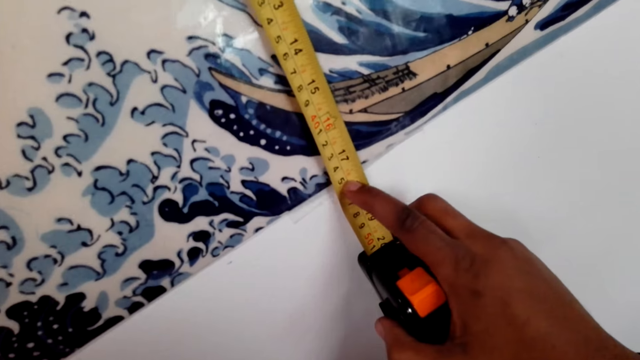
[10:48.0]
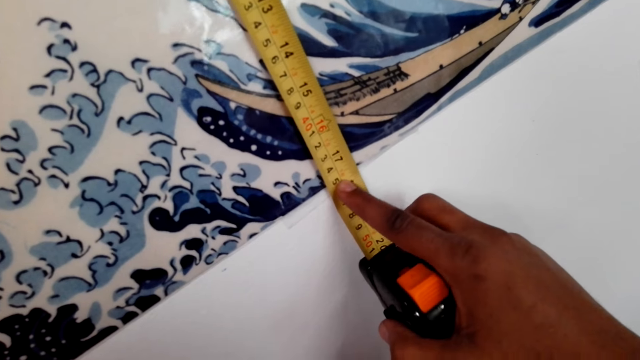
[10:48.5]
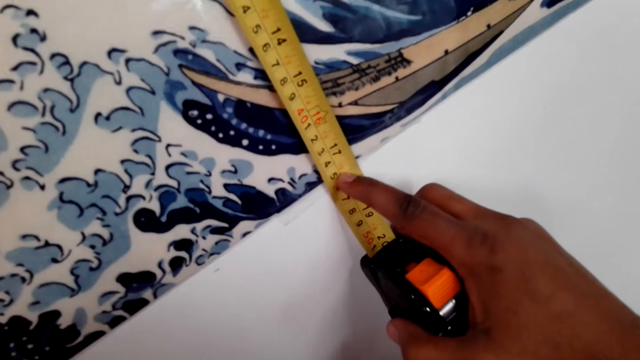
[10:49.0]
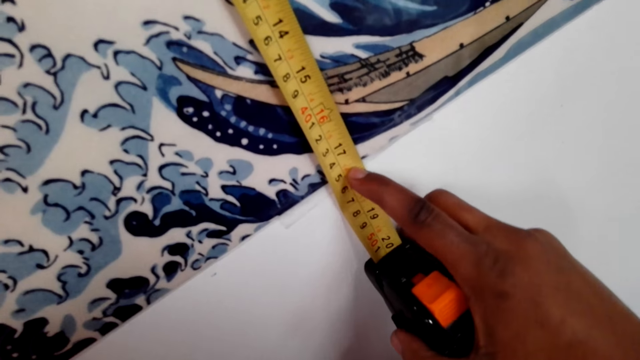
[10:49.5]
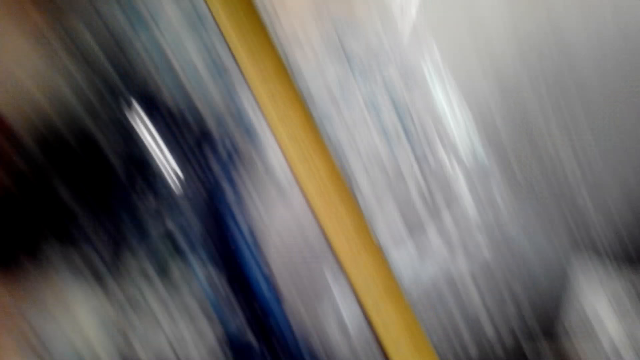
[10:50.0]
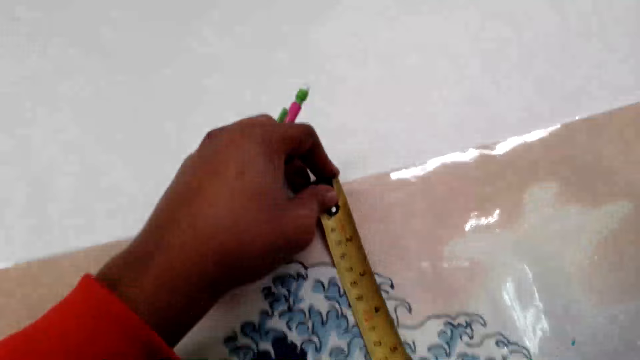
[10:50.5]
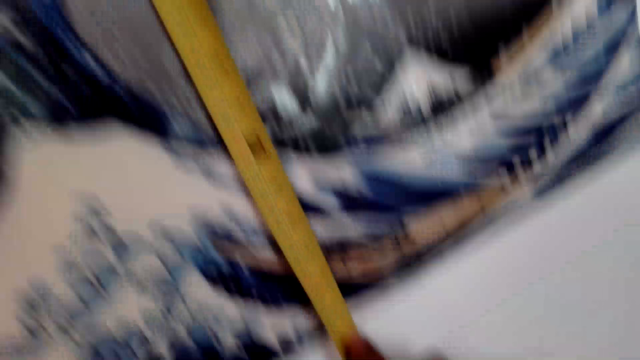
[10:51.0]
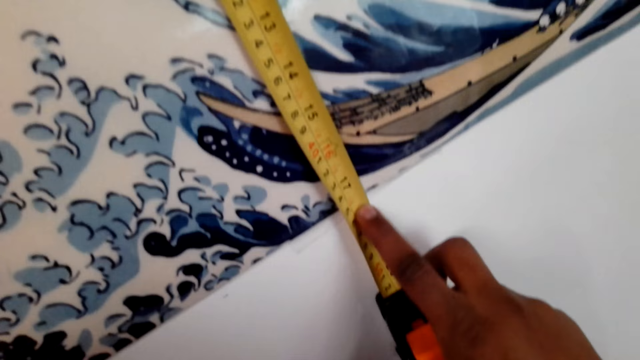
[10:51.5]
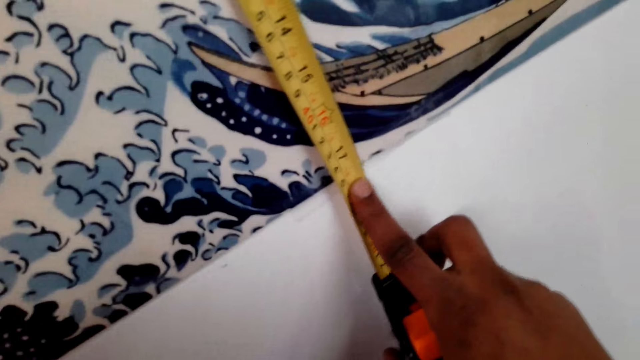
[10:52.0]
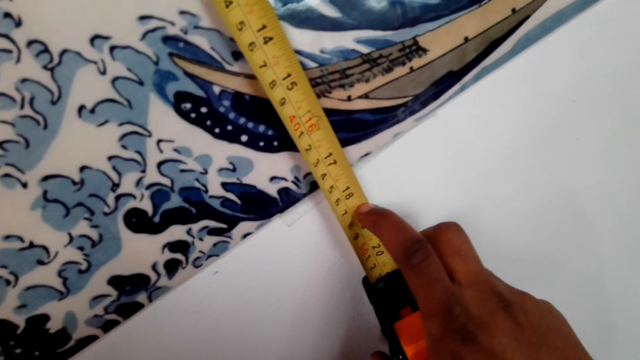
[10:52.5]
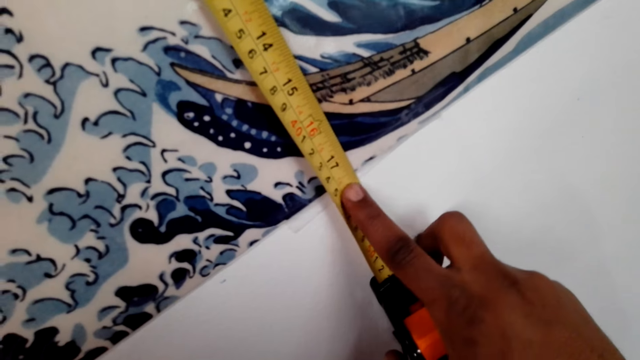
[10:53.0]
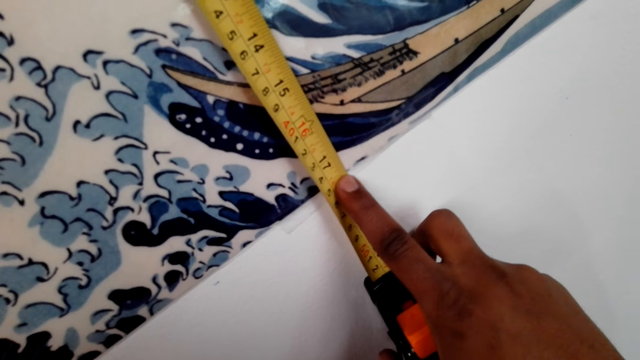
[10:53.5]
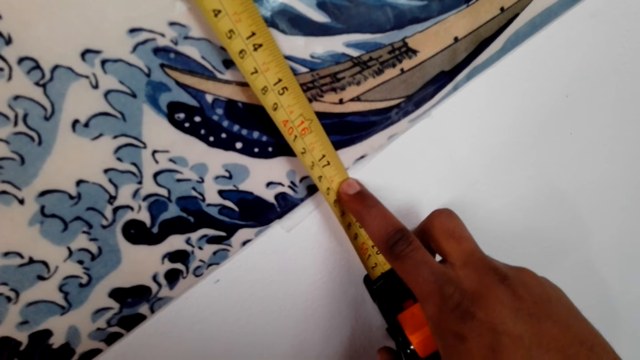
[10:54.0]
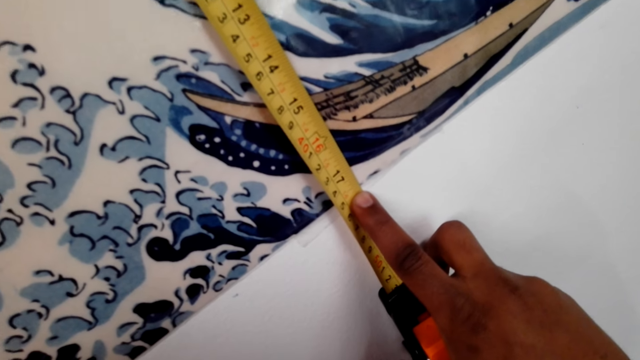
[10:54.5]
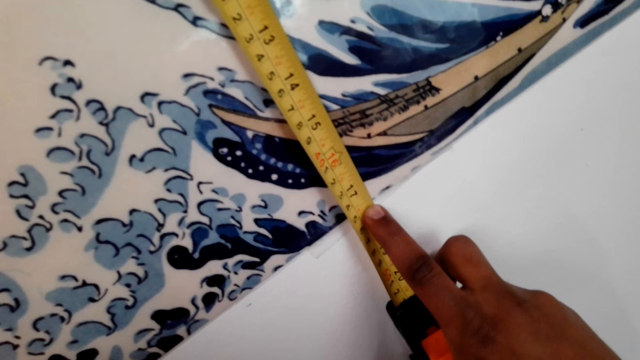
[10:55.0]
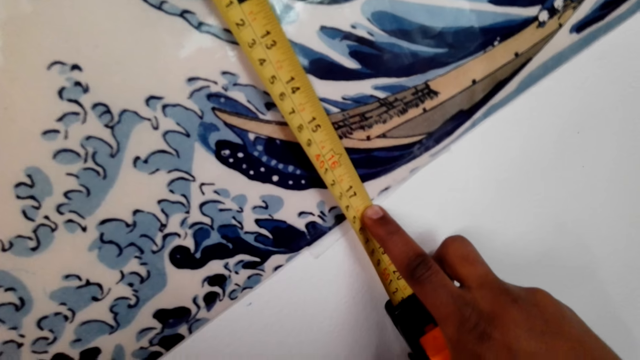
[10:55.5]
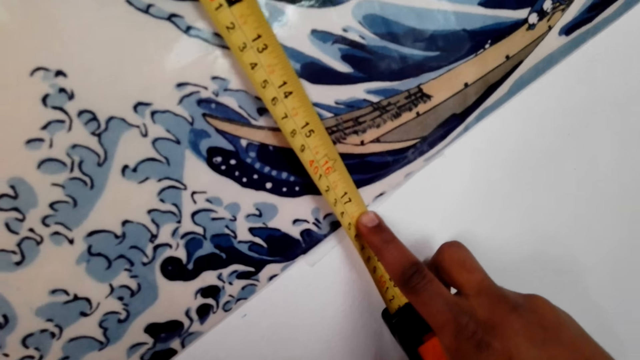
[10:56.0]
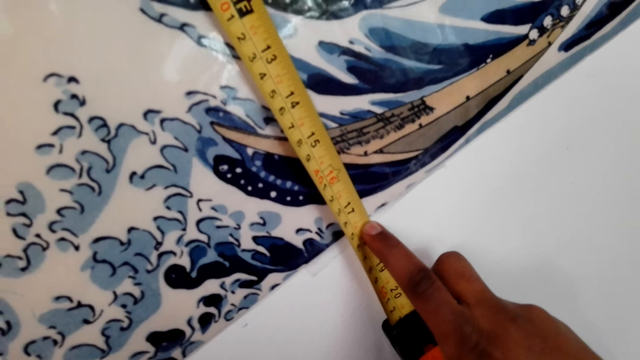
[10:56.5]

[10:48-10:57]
The camera wearer moves the head. They read the measurements.

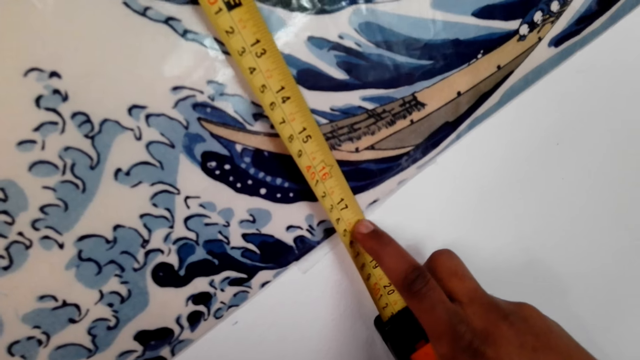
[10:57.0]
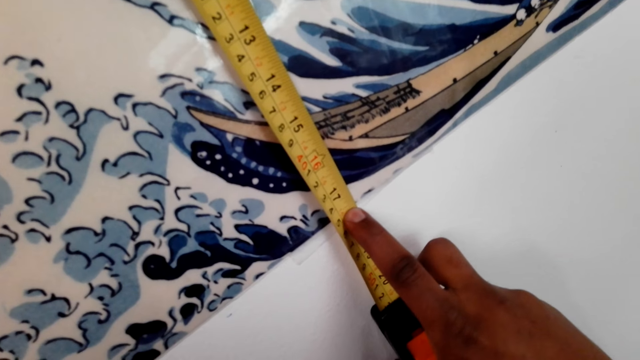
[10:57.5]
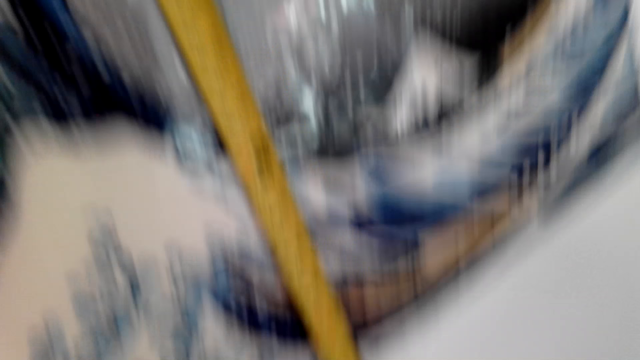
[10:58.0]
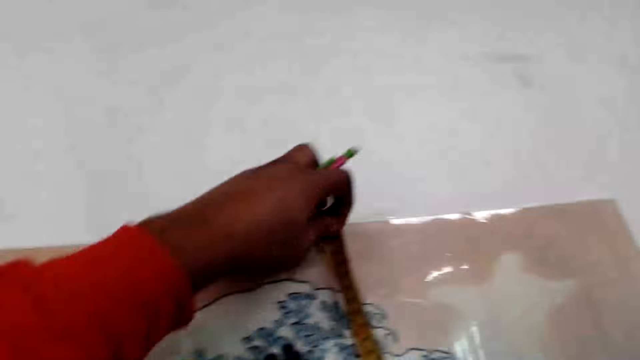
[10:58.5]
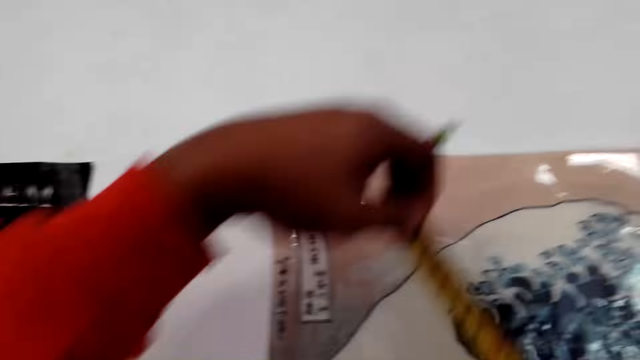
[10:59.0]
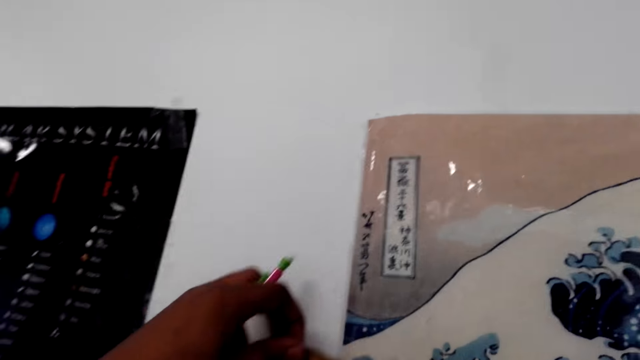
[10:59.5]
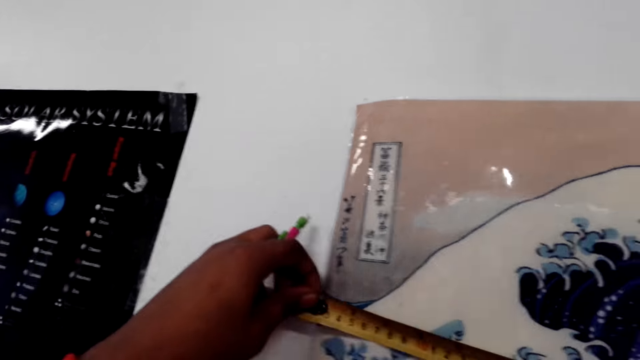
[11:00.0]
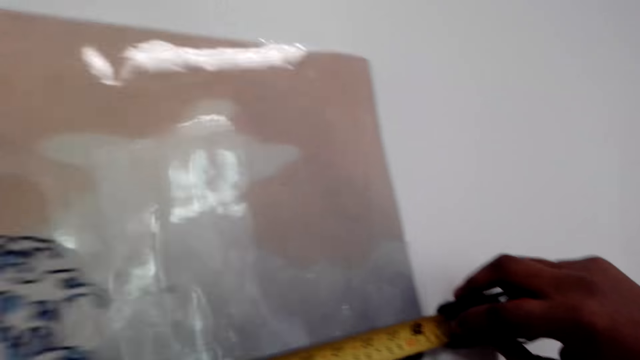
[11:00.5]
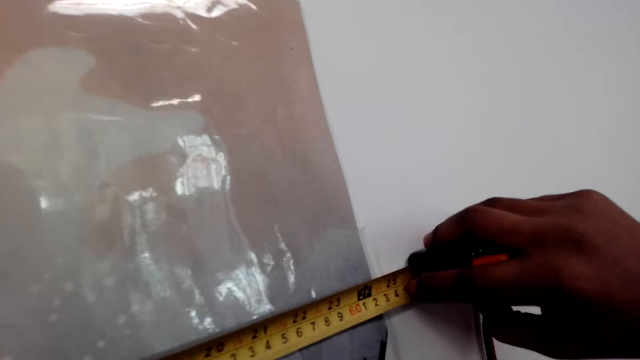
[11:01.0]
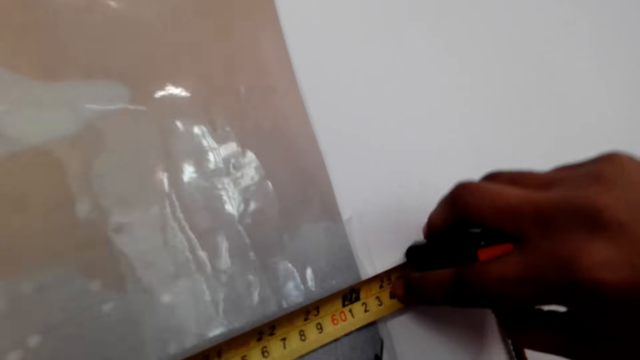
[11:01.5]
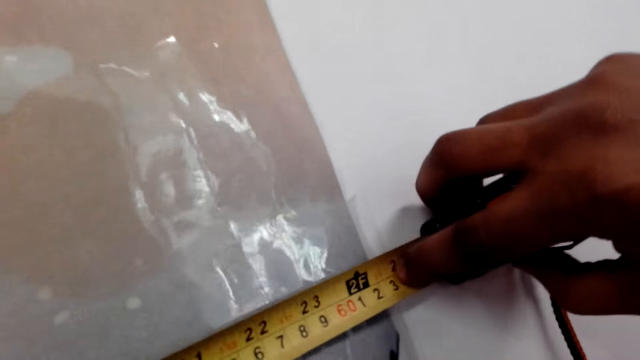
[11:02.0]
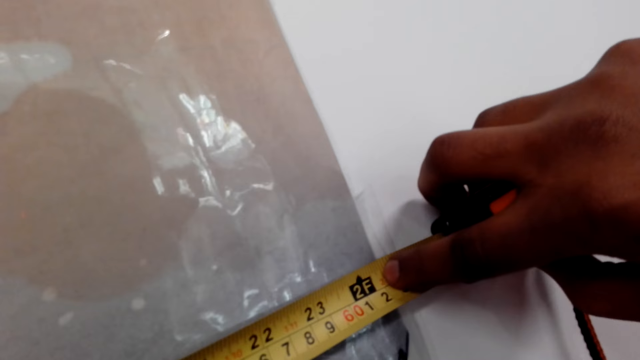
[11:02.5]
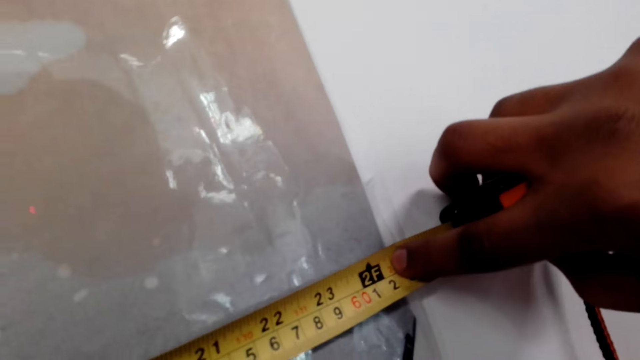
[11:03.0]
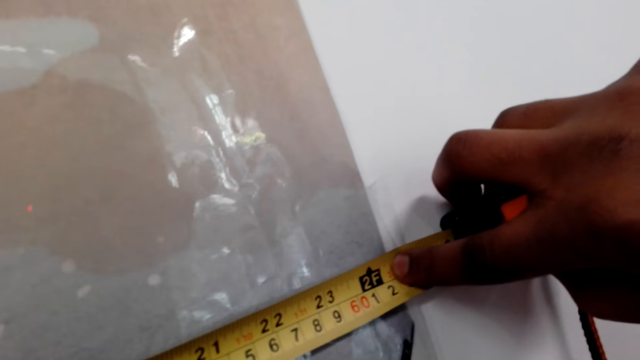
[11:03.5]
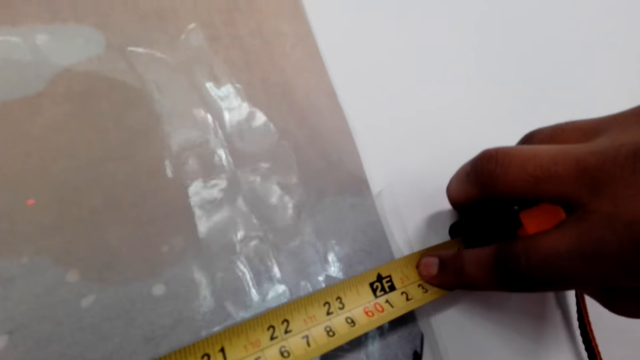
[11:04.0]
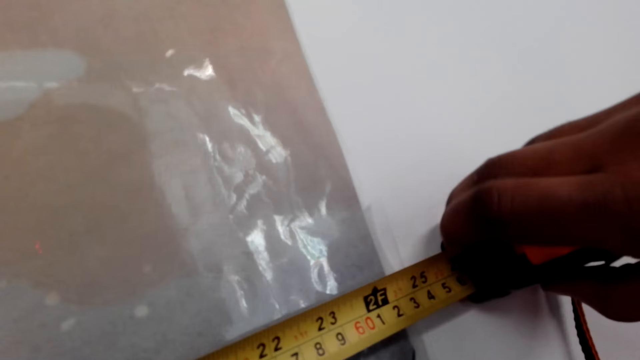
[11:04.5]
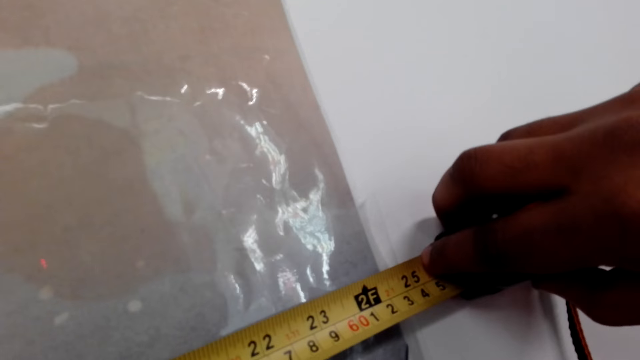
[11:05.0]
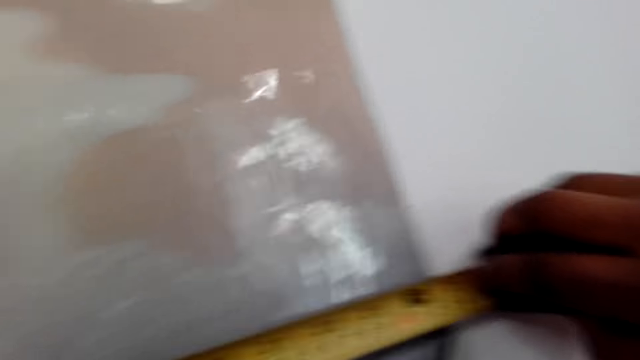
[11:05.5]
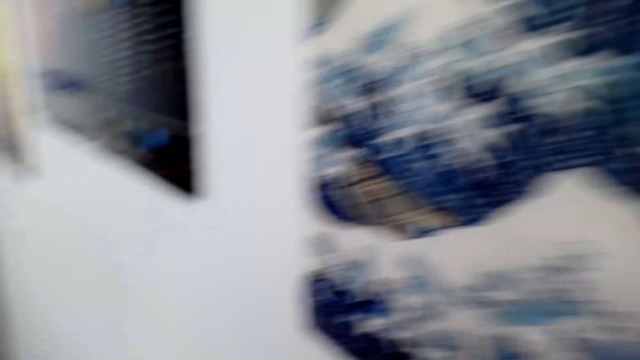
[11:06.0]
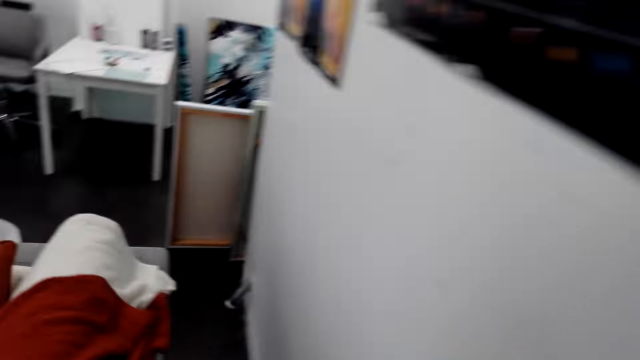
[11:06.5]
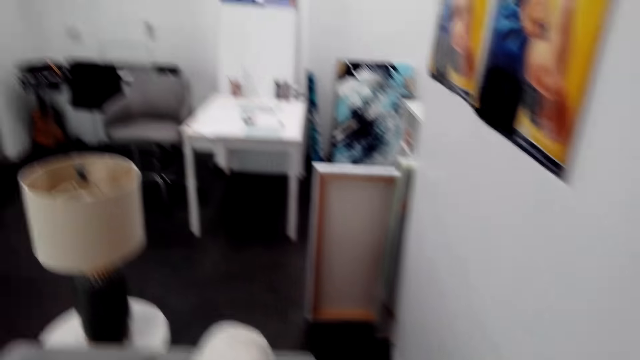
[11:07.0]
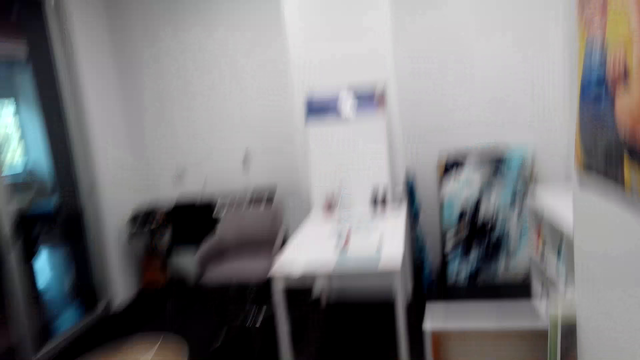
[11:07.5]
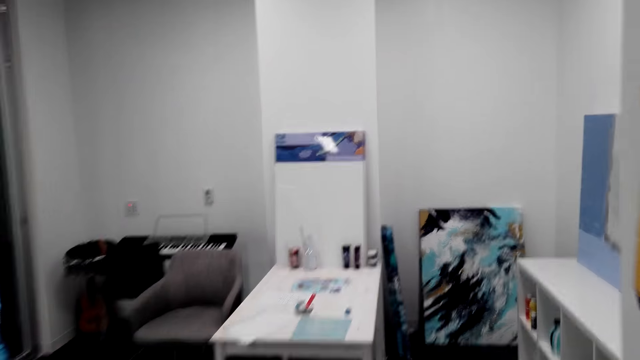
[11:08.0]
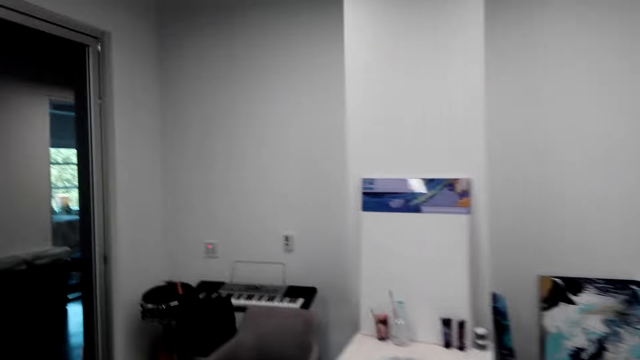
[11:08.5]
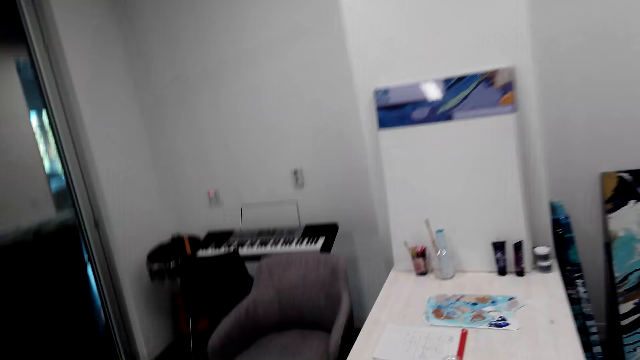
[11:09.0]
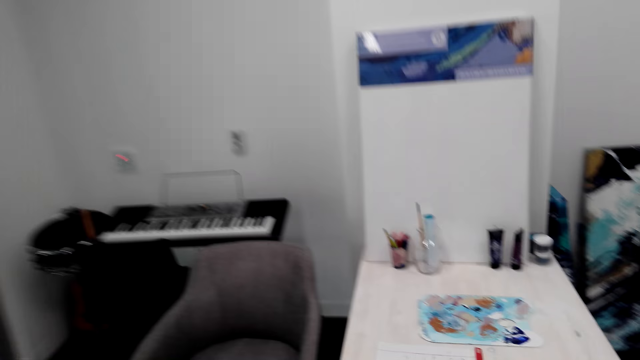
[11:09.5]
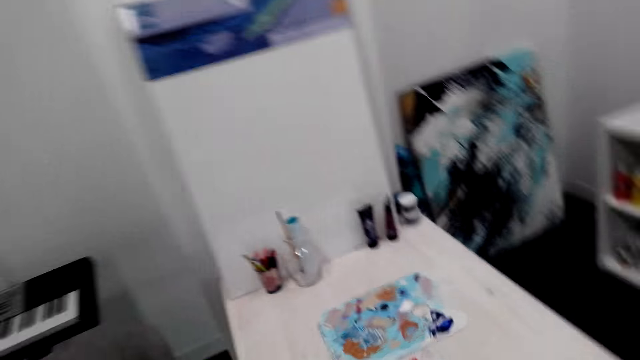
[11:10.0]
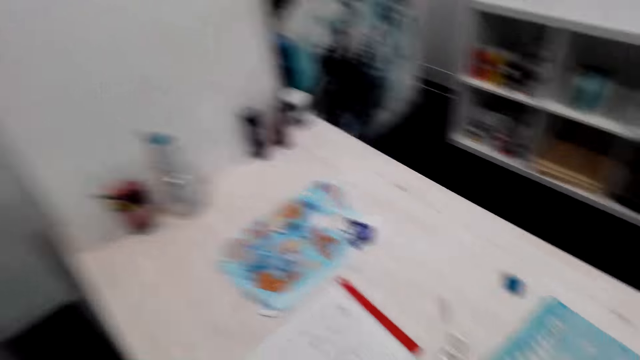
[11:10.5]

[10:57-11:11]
The camera wearer moves the tape measure. They measure the width of the paper. They look around the house. They walk around the house.
